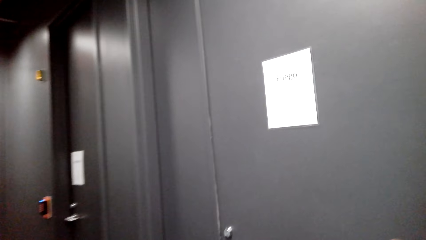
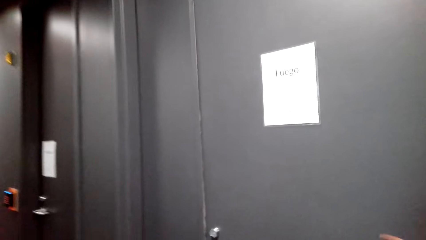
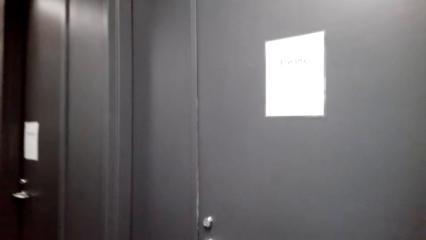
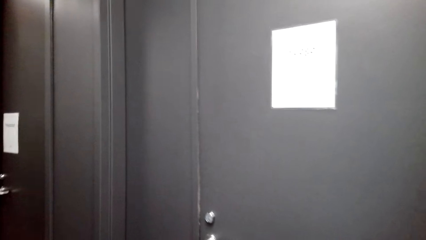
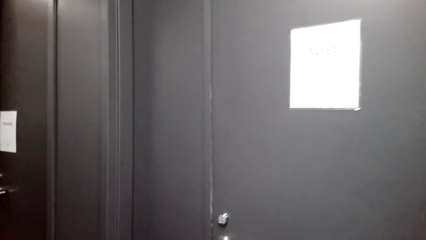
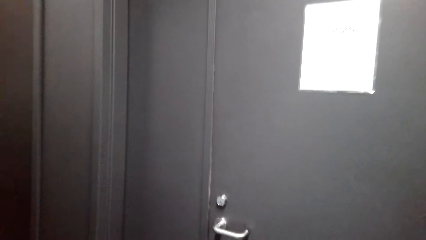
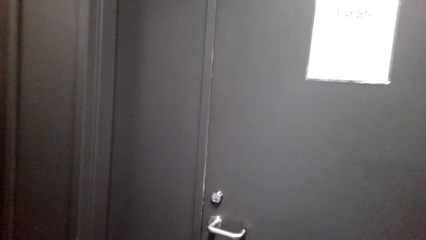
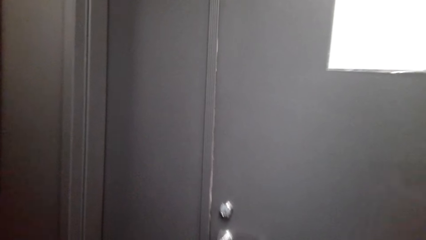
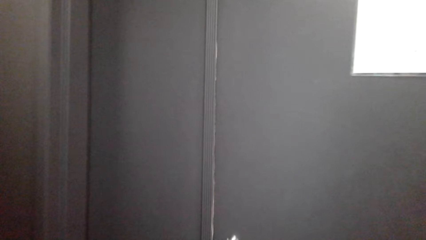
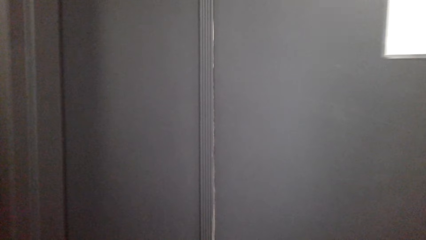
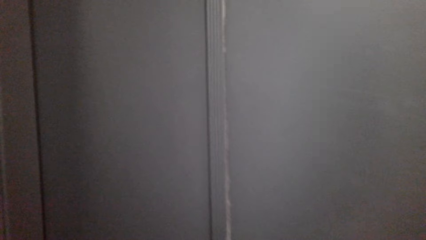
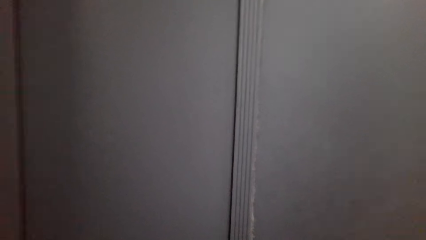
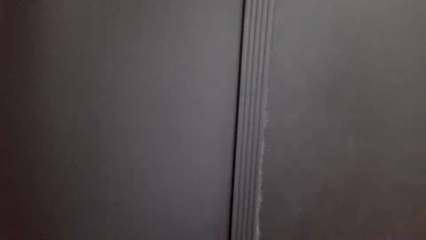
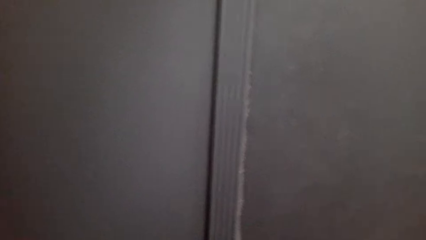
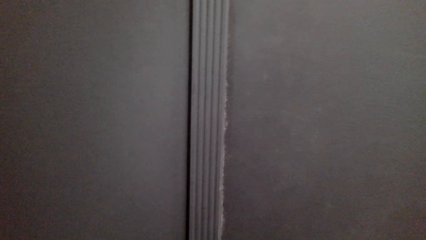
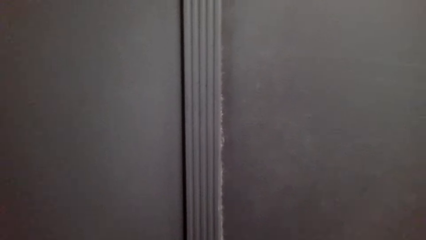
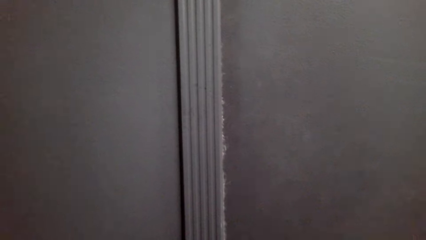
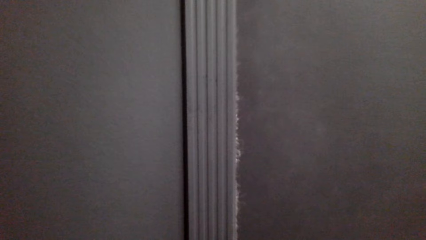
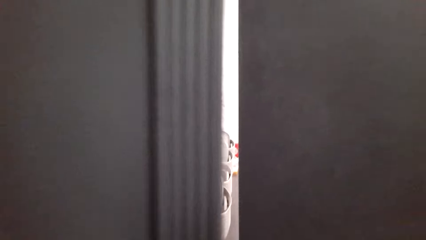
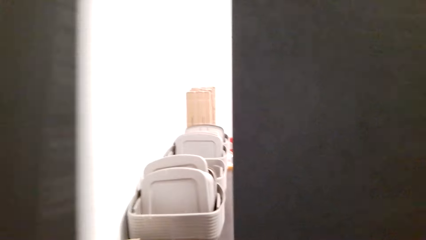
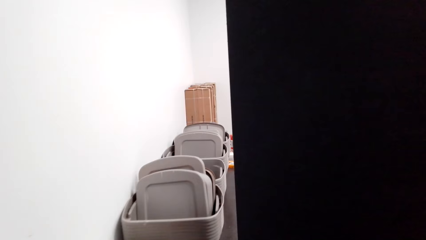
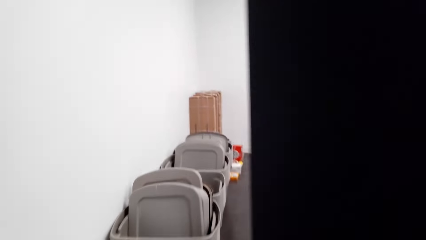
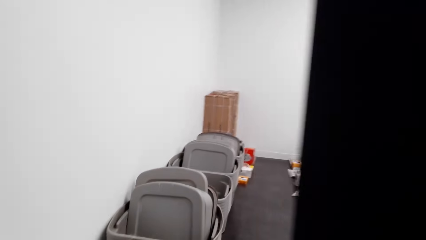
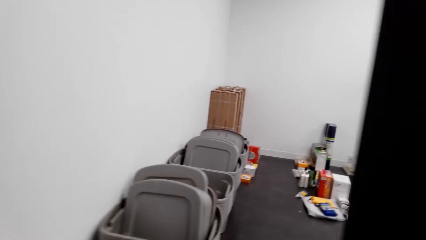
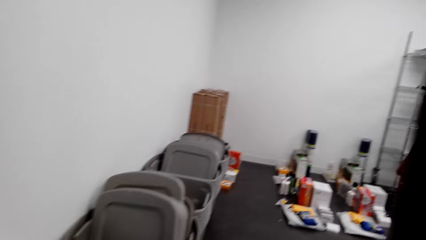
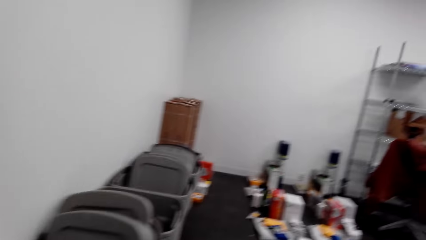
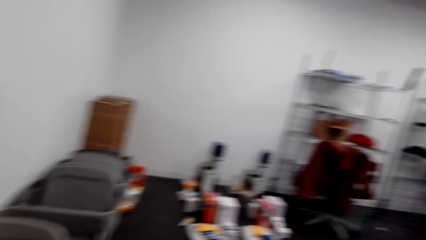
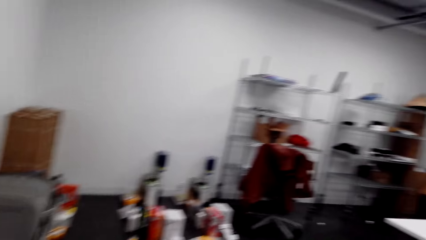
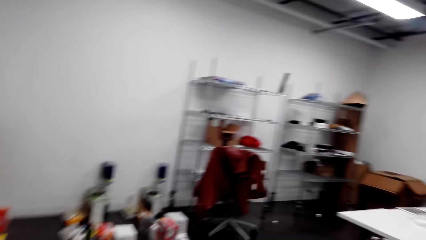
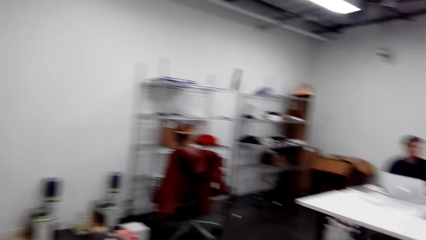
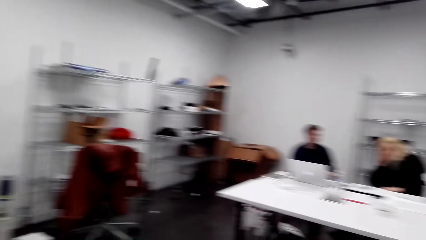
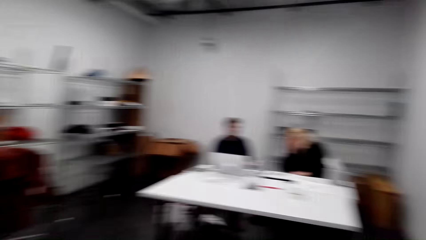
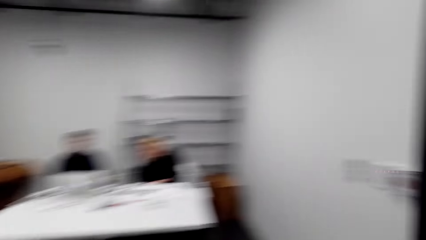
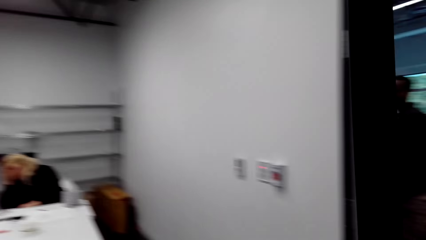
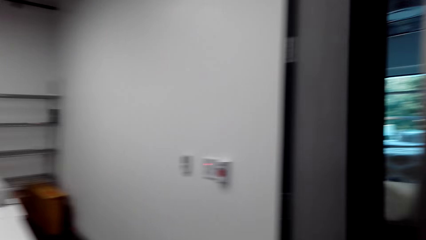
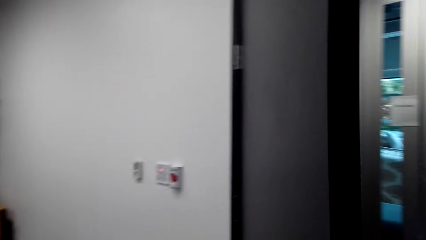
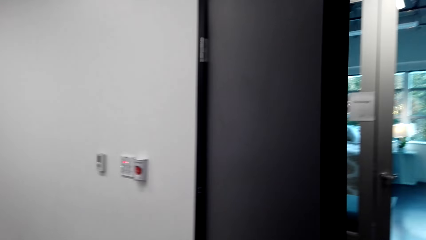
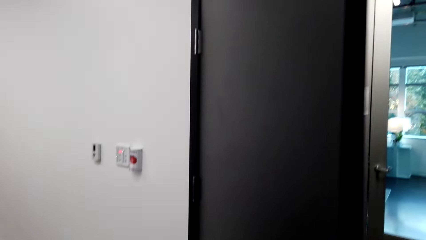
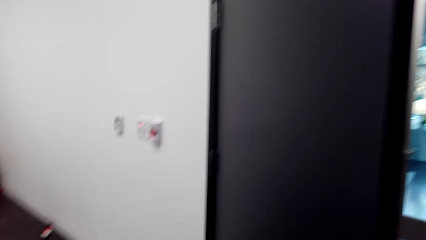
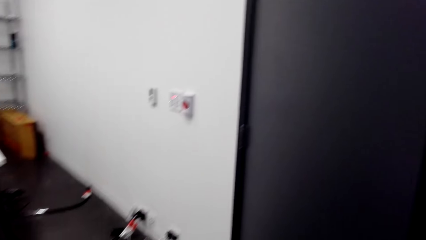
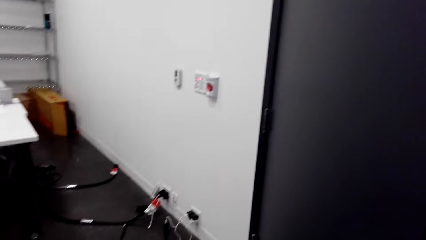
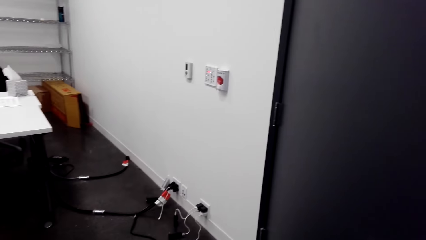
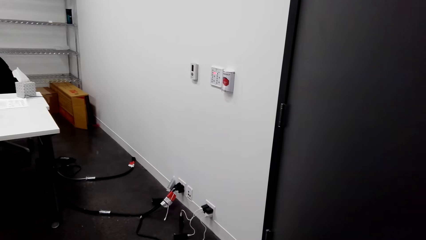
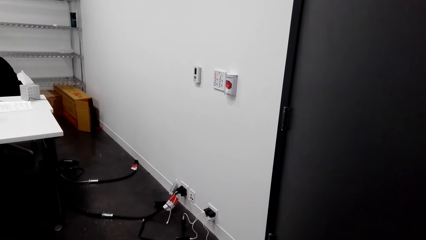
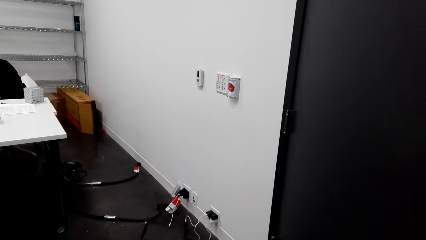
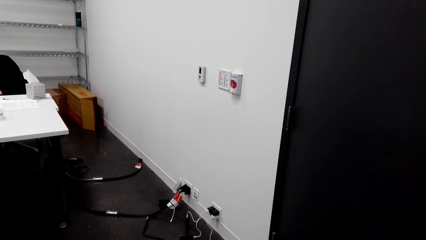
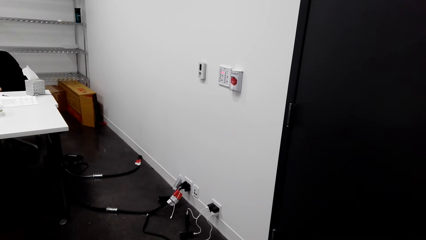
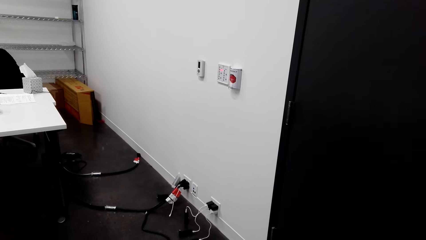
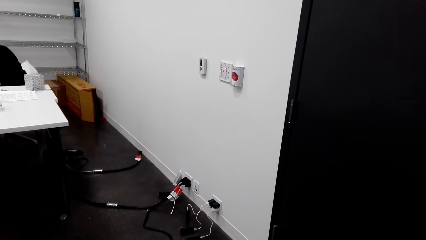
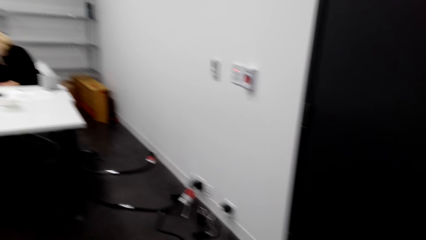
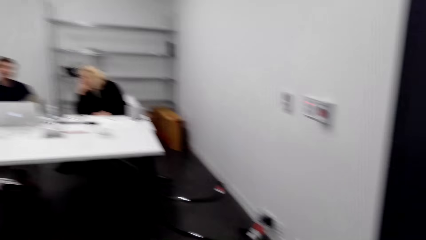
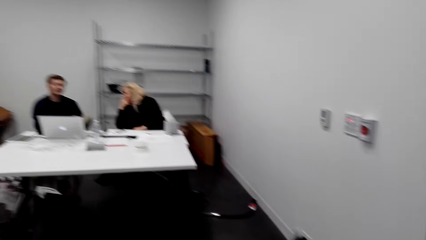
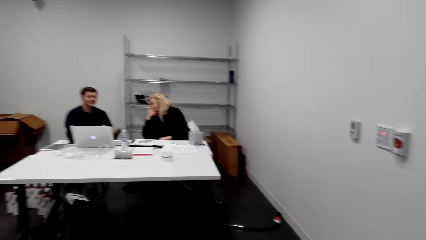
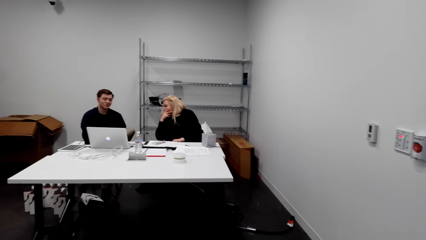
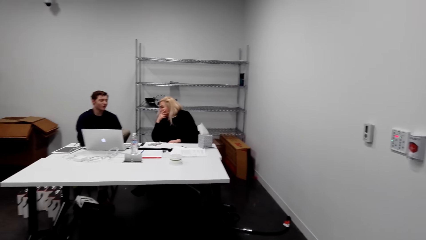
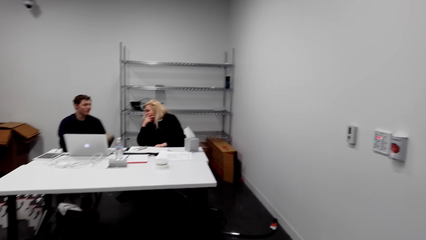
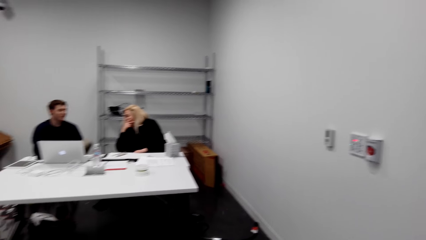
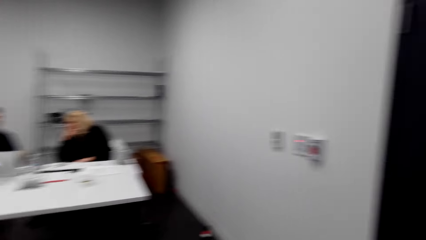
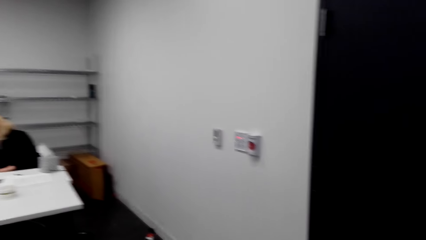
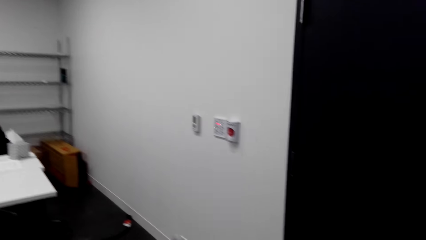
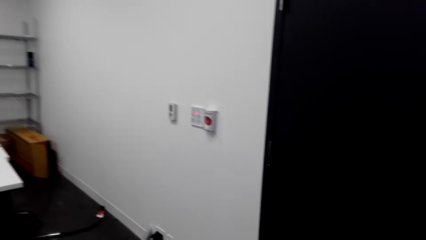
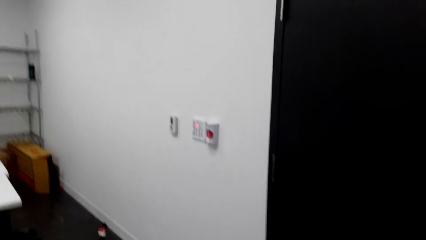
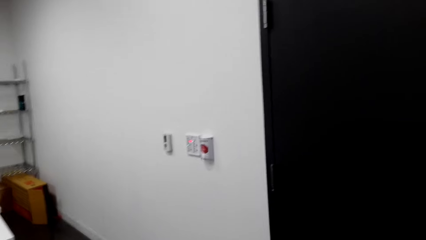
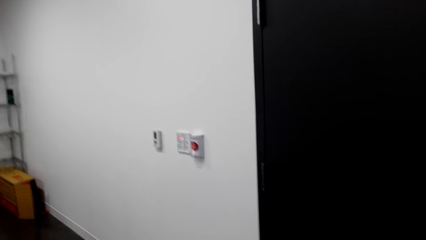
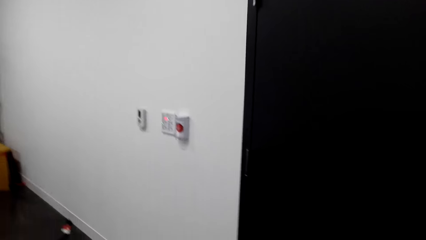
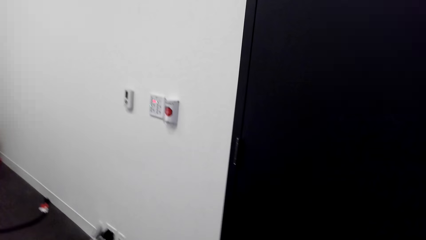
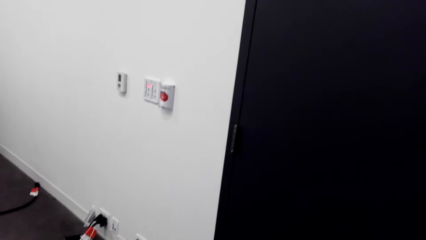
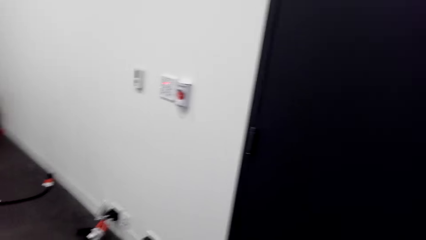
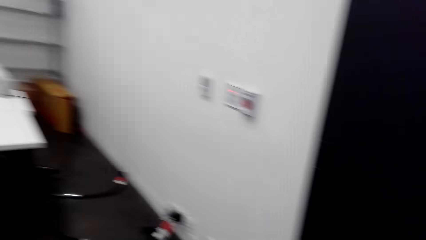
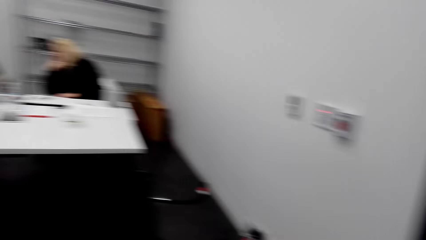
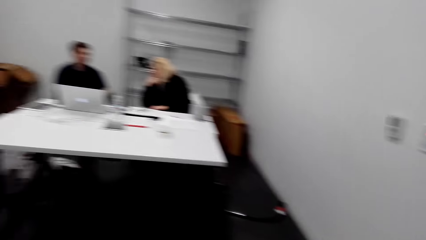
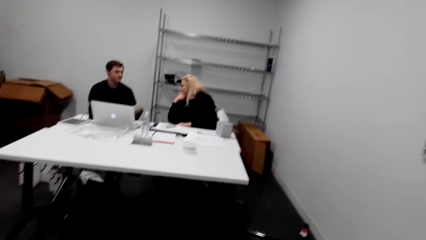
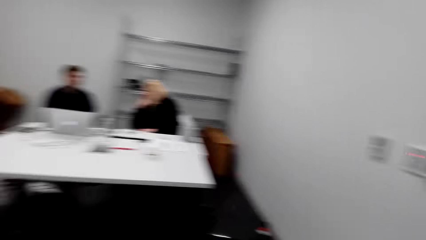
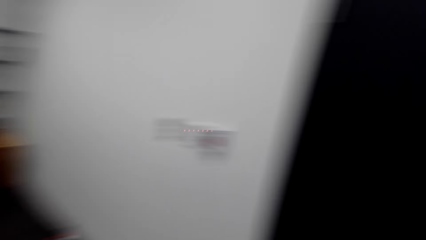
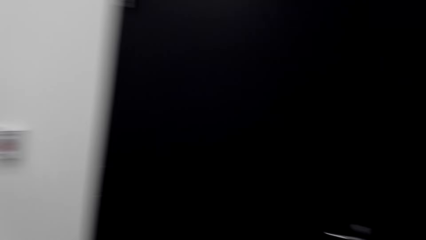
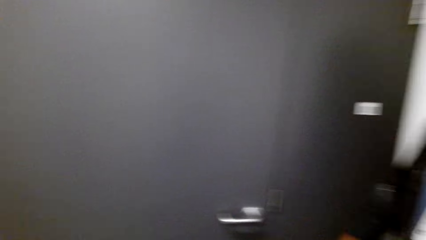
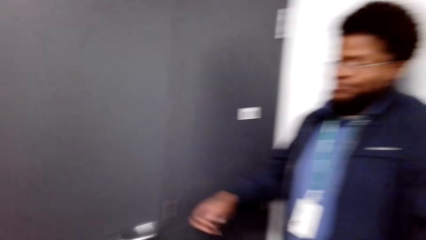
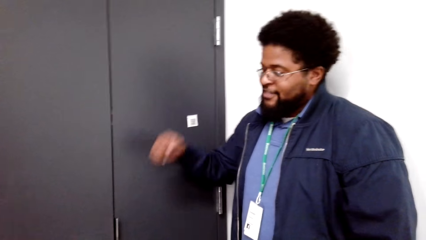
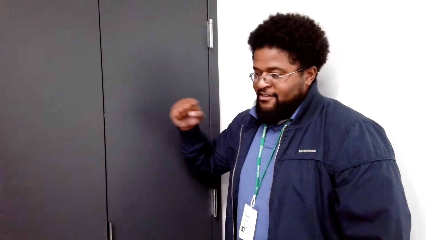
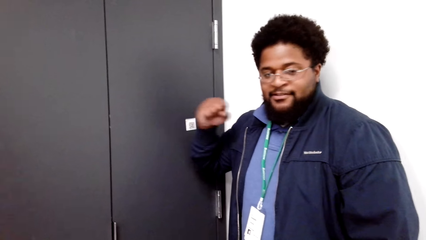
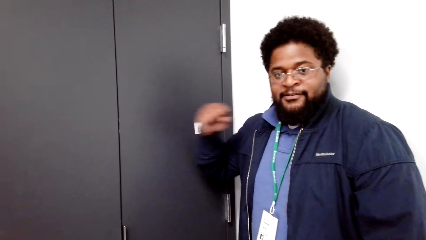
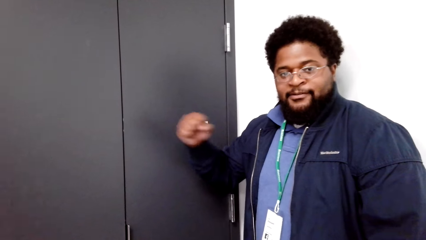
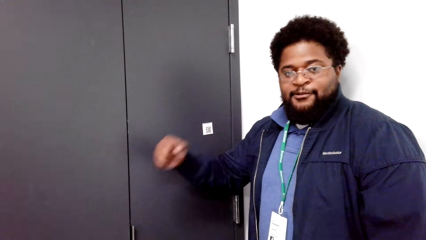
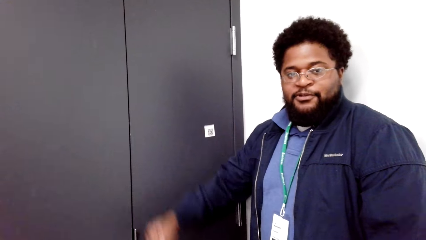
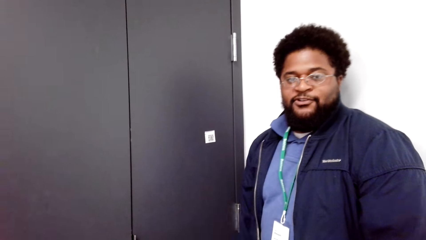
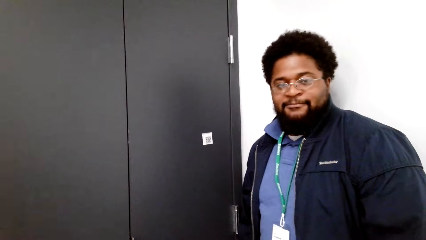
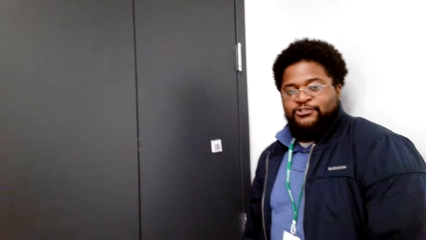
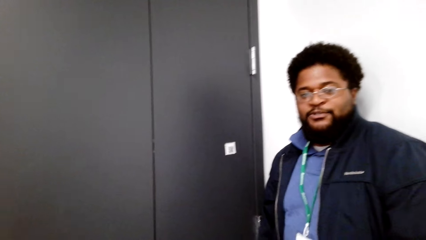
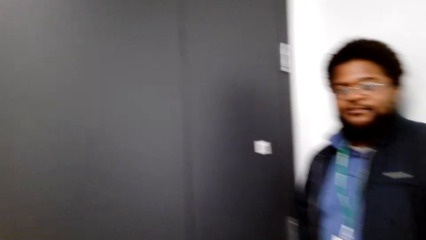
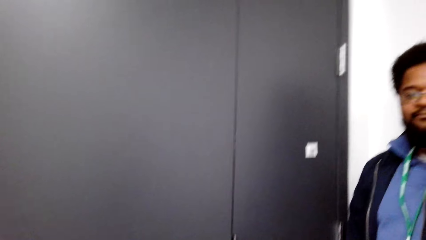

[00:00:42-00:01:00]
The man talks to the camera wearer. The camera wearer opens the door. They push the door. They look around. They close the door. They look around. A man sits near a lady. Another man talks to the camera wearer. The other man lifts a hand.
